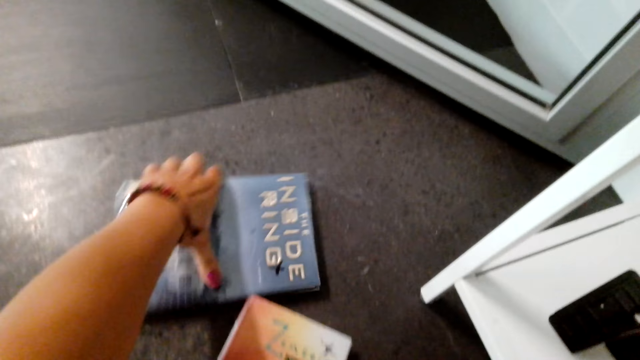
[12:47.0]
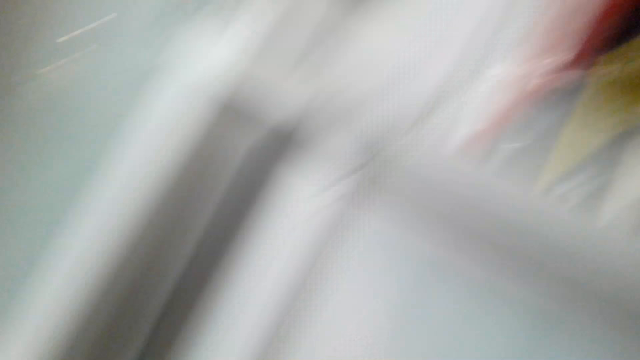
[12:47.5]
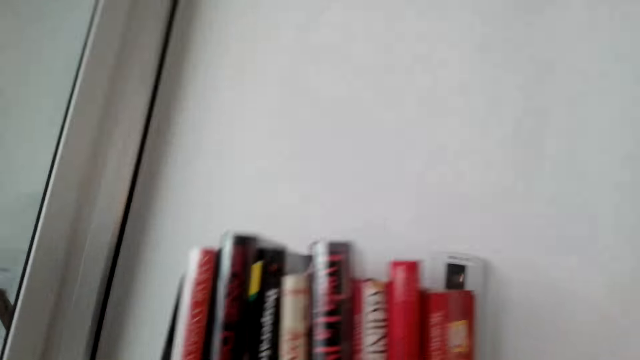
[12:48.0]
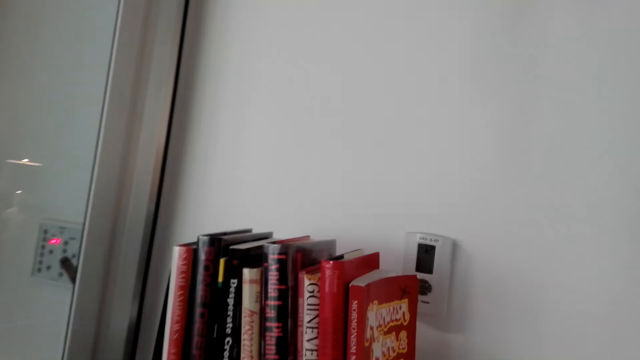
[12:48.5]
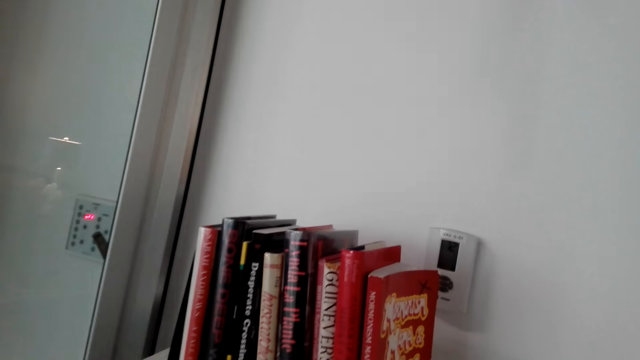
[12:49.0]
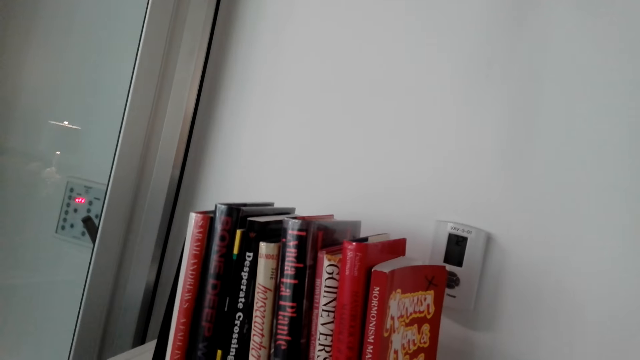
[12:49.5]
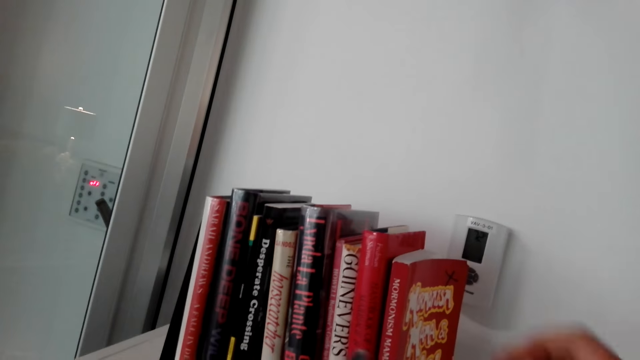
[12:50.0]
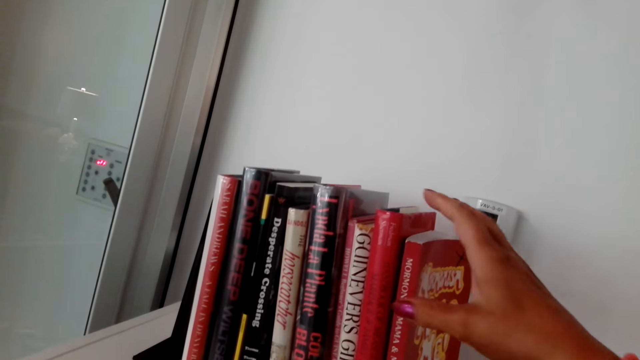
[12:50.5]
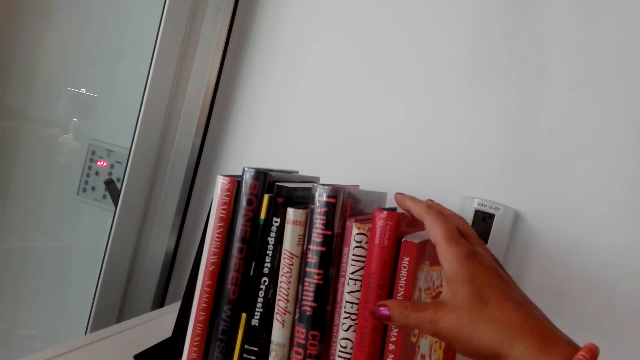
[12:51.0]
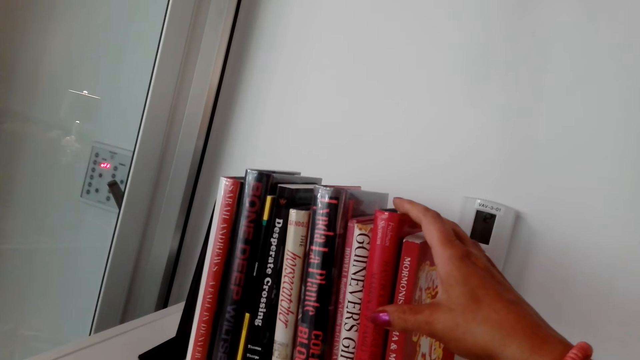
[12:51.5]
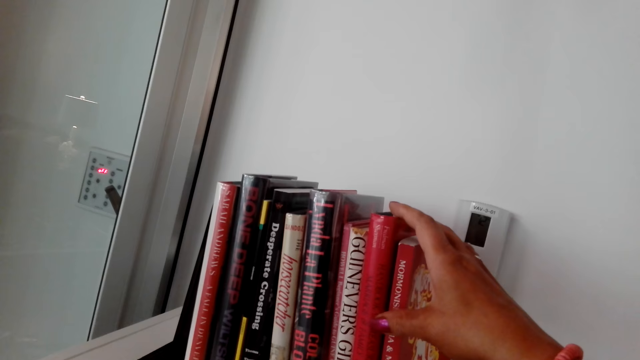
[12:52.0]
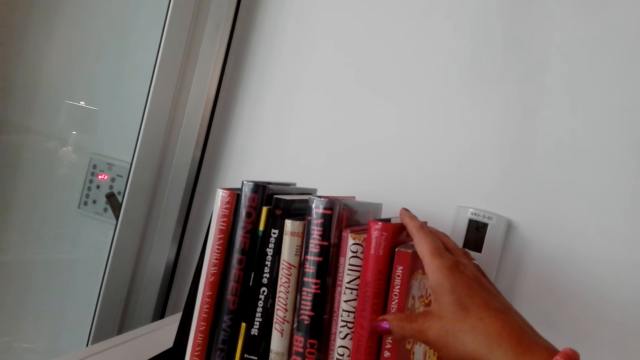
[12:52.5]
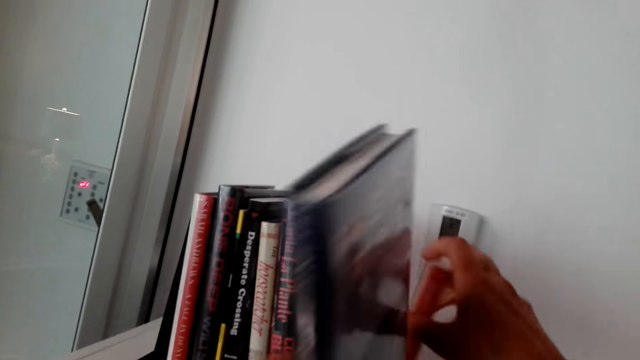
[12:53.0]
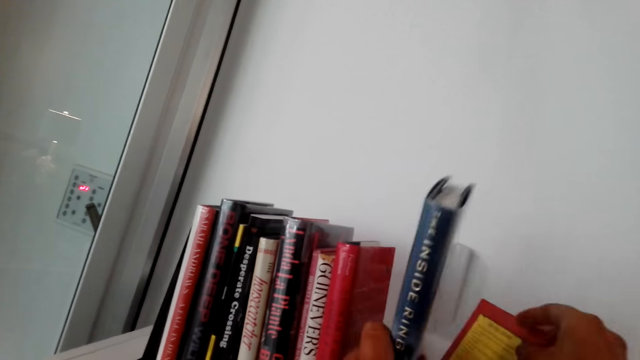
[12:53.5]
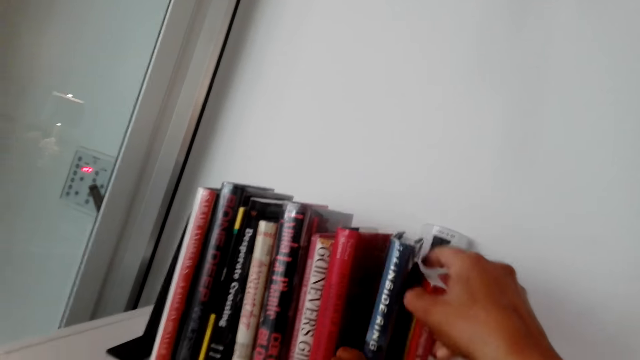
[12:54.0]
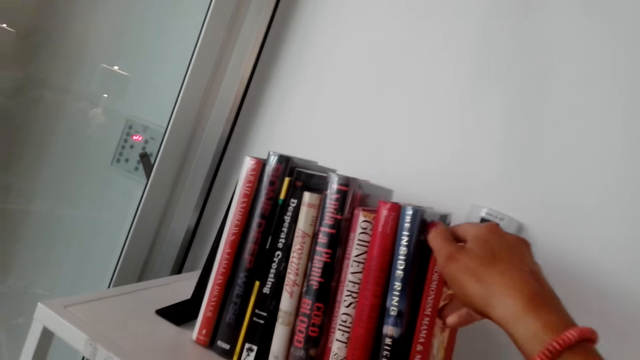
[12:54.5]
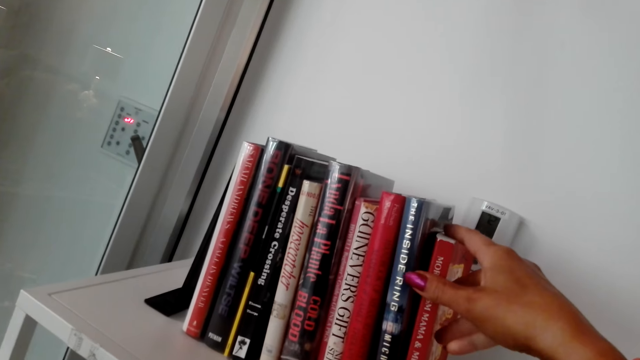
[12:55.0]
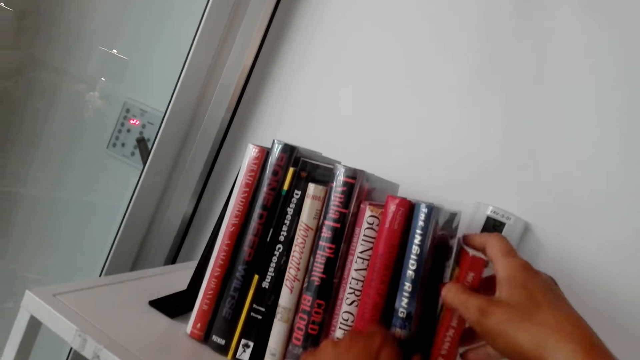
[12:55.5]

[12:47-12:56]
The camera wearer puts books in the shelf bookcase.

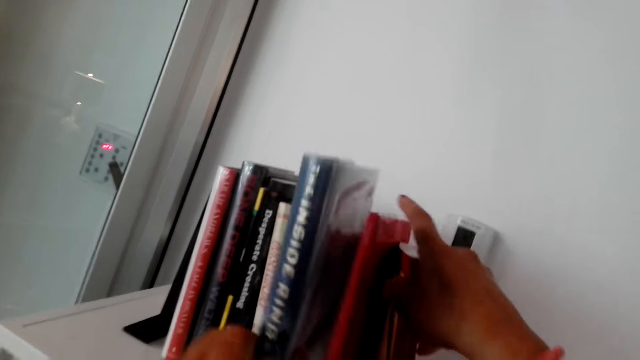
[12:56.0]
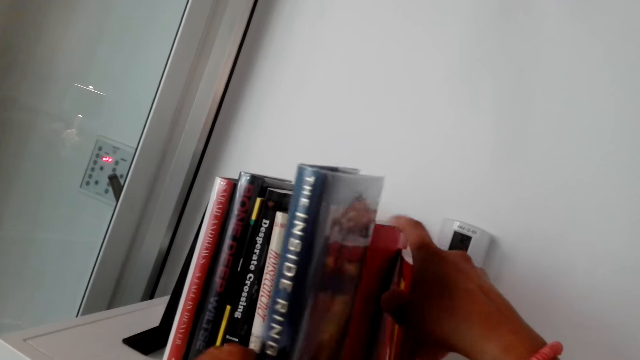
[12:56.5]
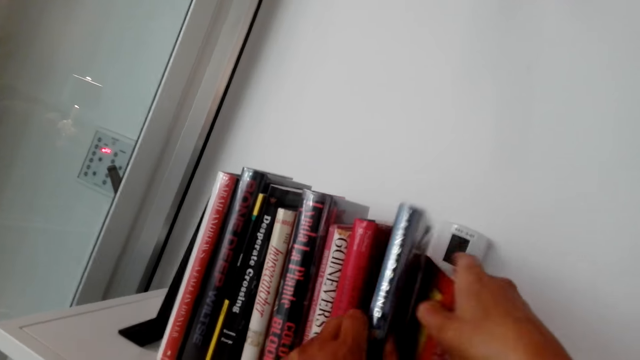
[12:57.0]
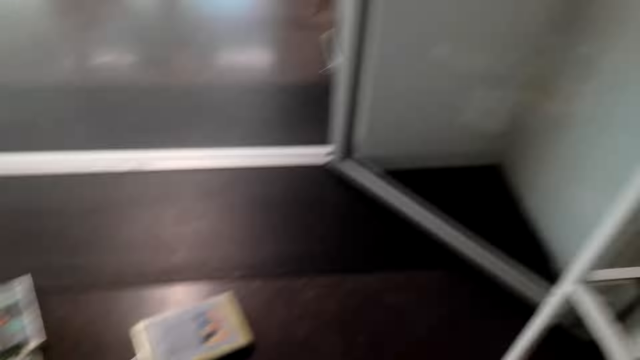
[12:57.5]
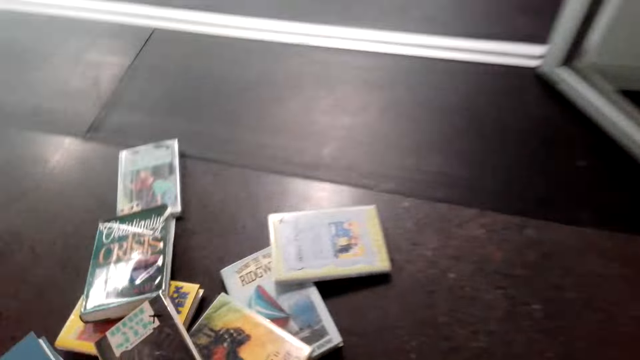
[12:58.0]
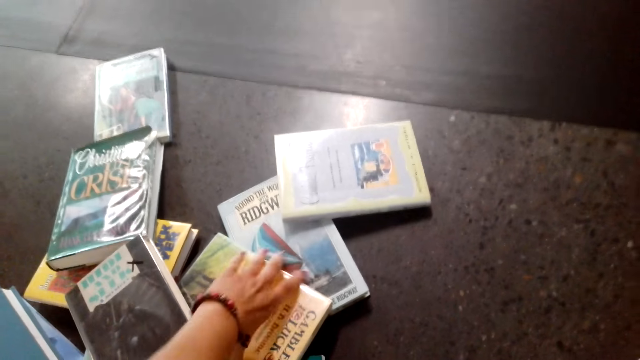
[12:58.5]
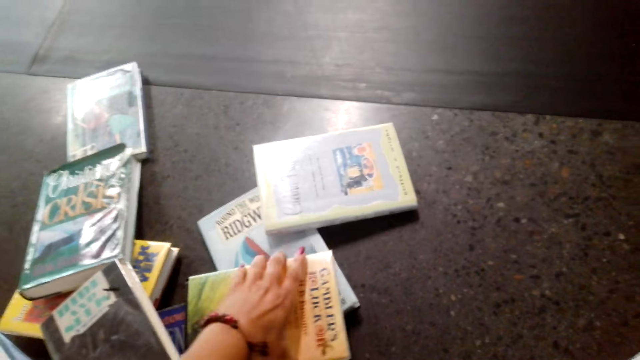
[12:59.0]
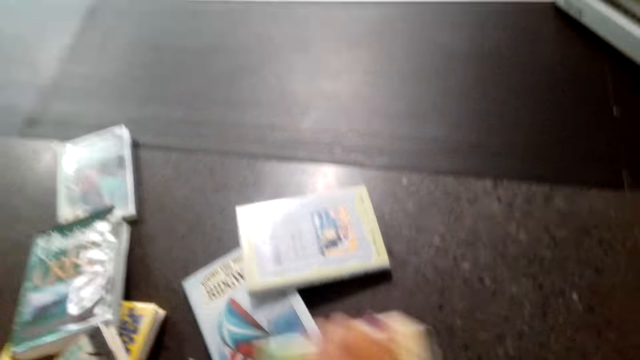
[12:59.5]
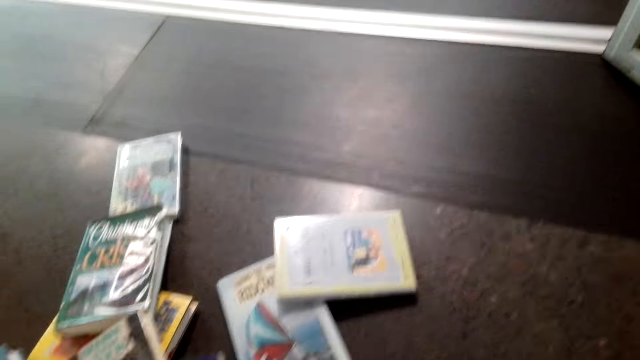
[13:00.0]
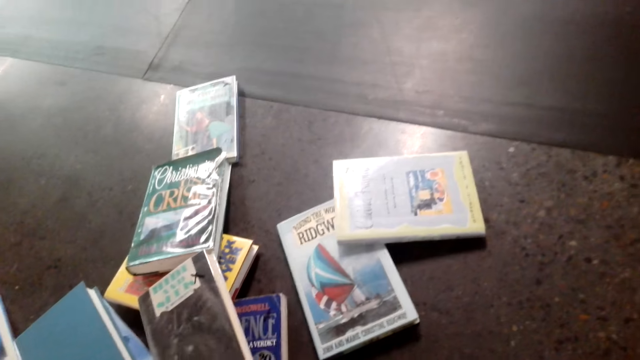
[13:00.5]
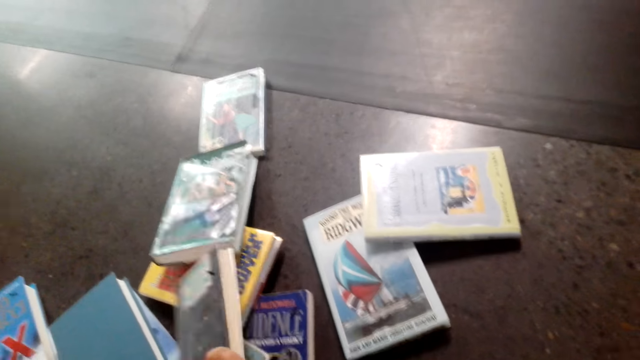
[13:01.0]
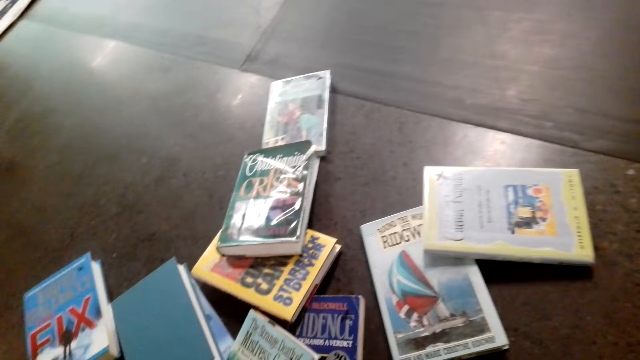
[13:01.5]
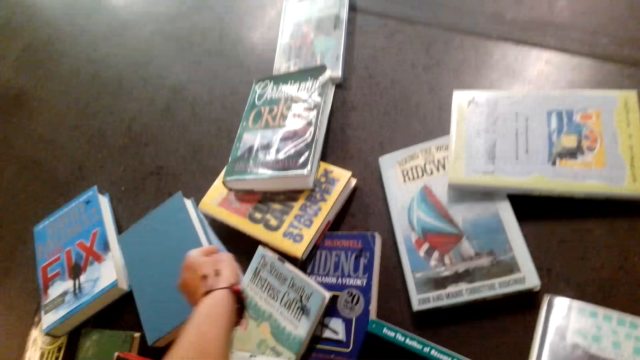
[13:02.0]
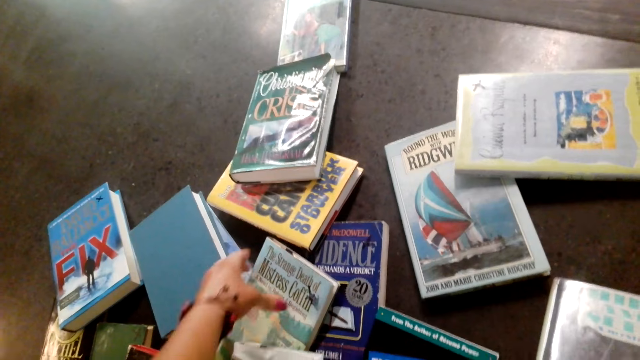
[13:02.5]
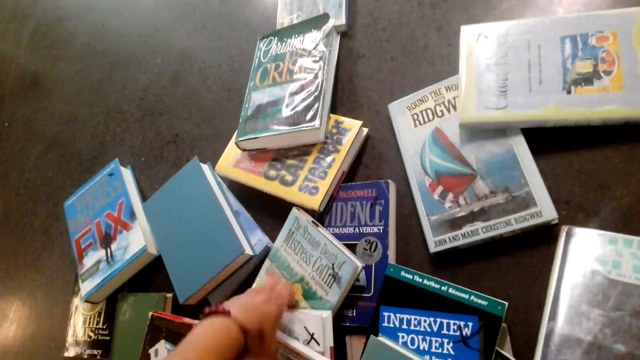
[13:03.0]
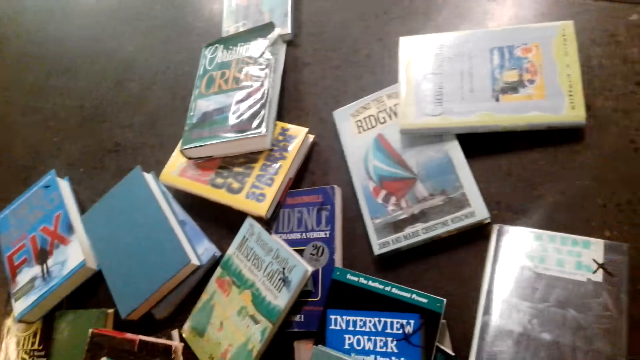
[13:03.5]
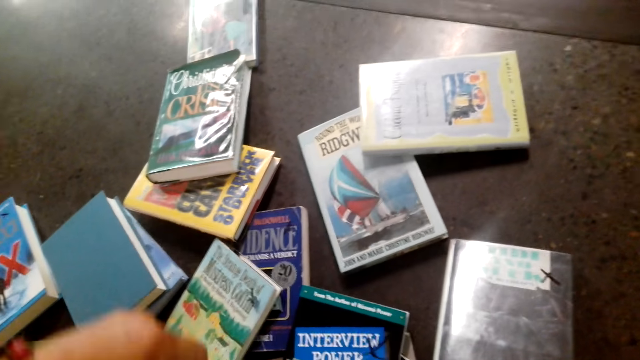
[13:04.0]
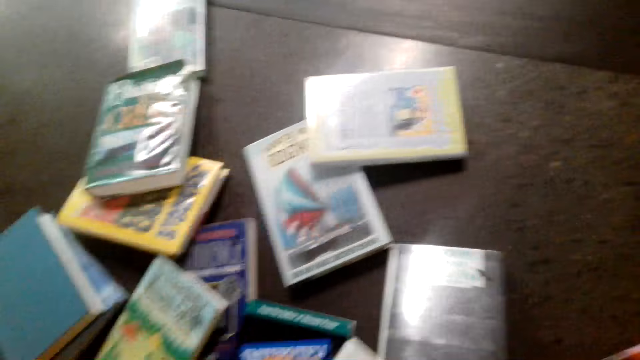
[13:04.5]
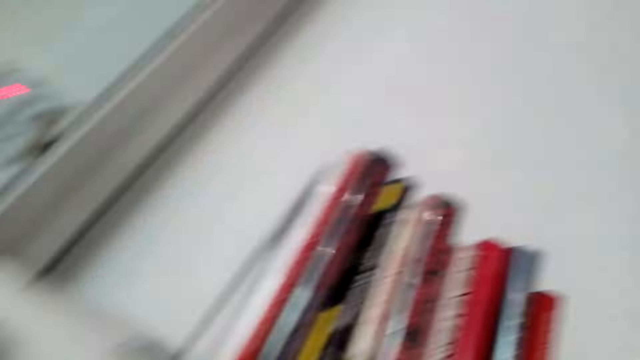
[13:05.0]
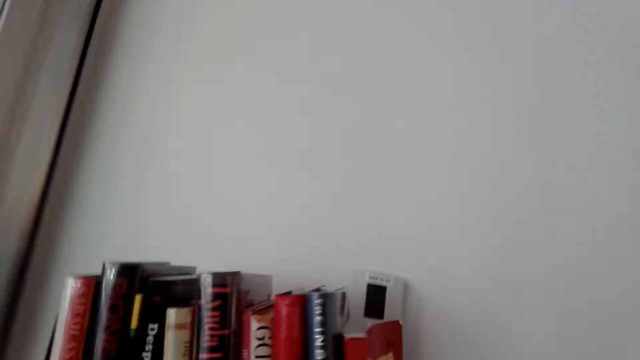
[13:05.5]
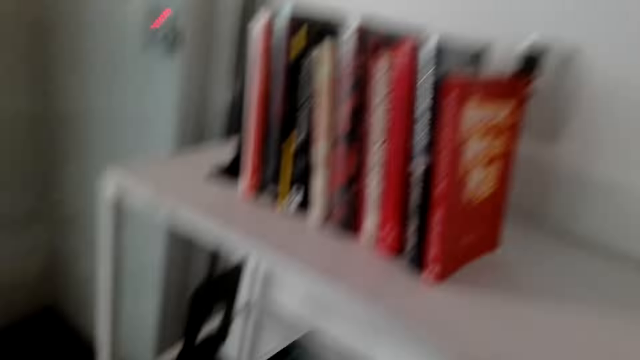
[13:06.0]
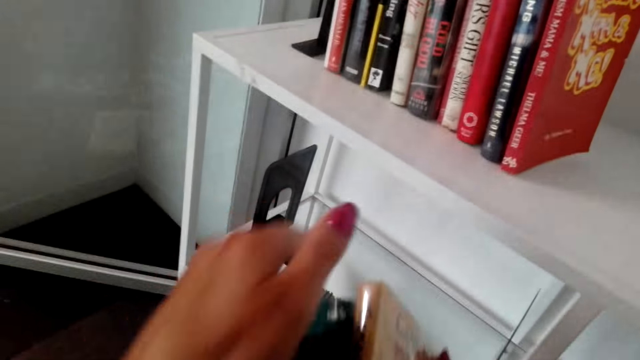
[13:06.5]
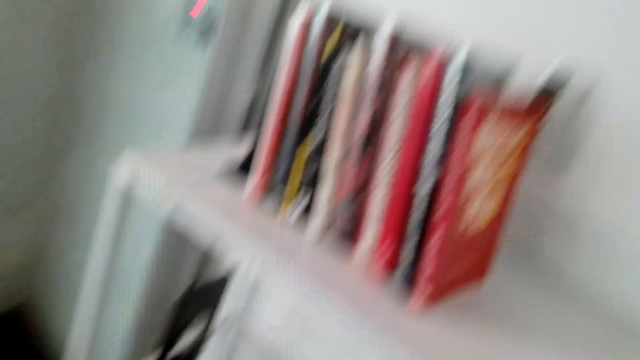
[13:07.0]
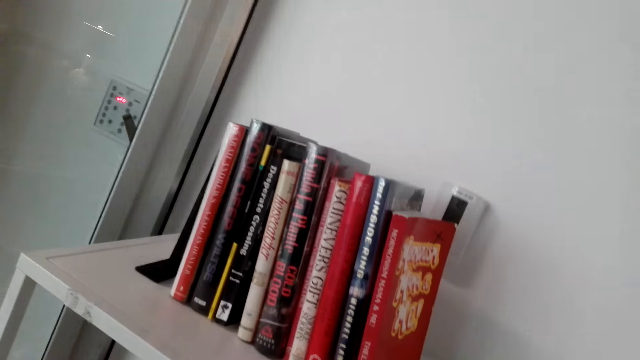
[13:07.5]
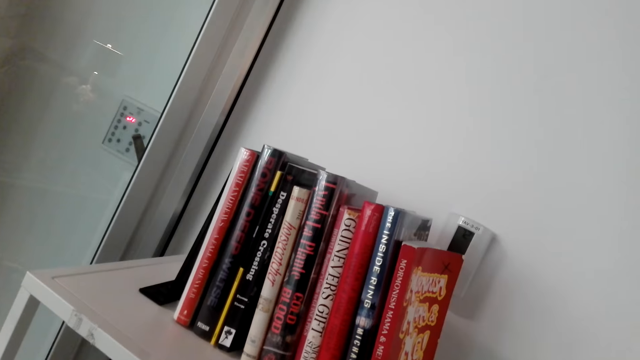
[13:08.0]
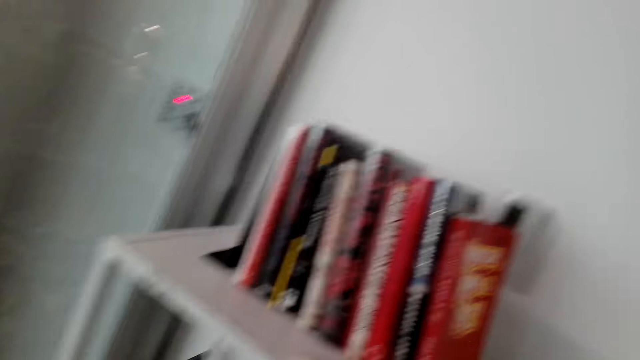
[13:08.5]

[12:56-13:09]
The camera wearer picks books from the floor.
